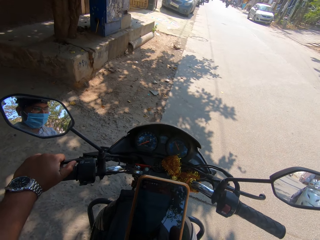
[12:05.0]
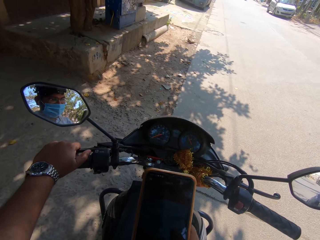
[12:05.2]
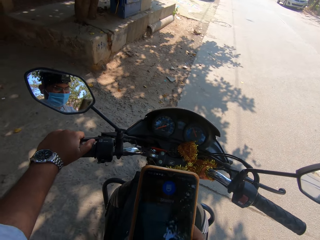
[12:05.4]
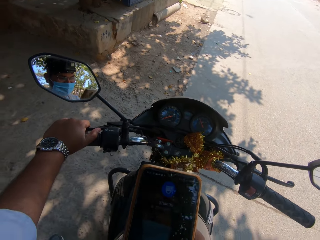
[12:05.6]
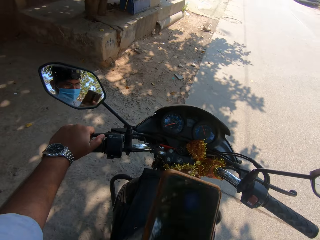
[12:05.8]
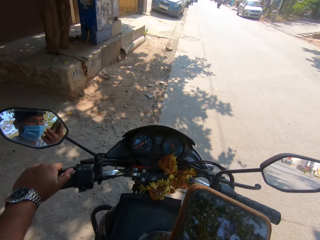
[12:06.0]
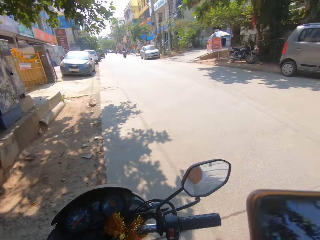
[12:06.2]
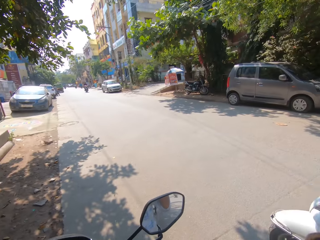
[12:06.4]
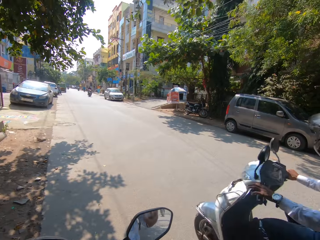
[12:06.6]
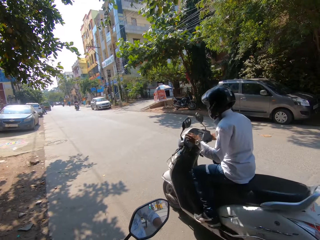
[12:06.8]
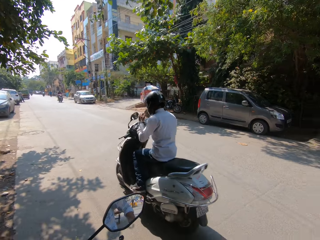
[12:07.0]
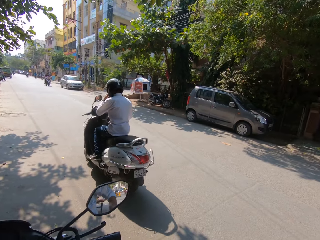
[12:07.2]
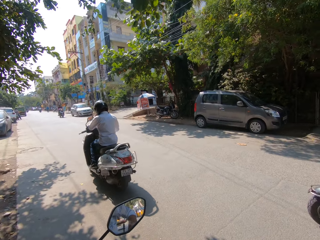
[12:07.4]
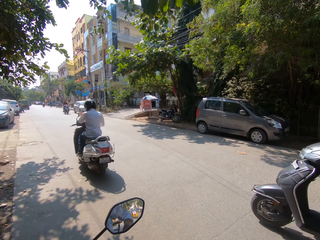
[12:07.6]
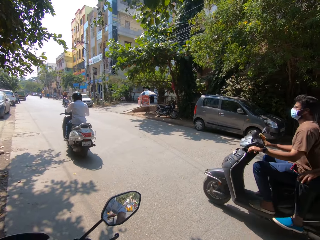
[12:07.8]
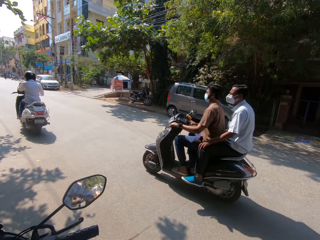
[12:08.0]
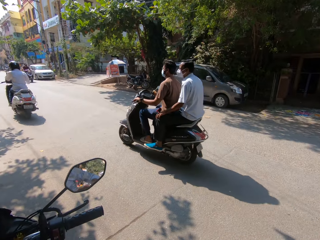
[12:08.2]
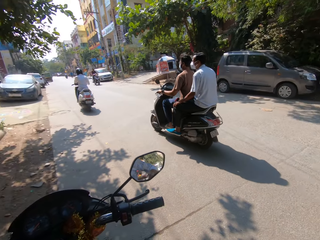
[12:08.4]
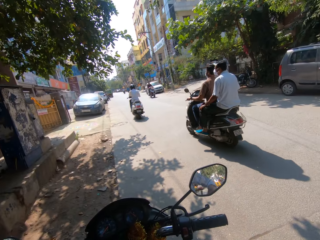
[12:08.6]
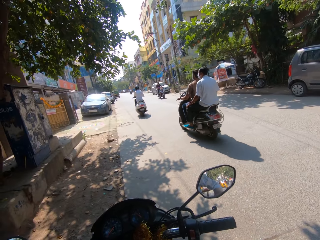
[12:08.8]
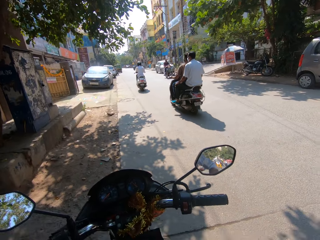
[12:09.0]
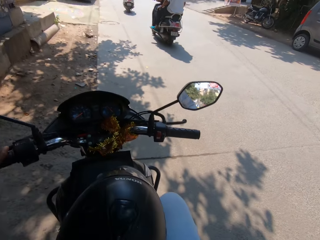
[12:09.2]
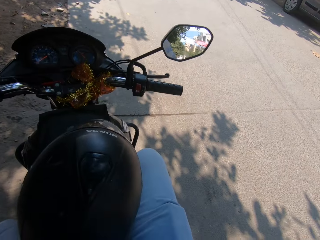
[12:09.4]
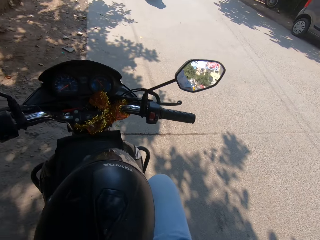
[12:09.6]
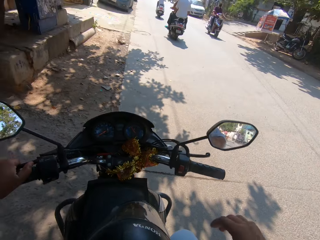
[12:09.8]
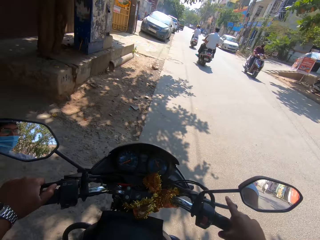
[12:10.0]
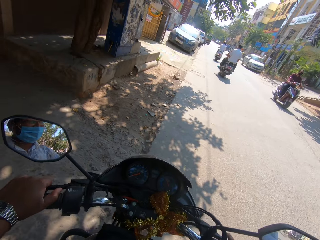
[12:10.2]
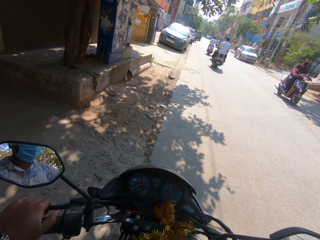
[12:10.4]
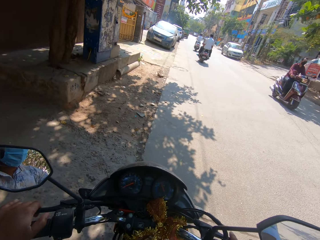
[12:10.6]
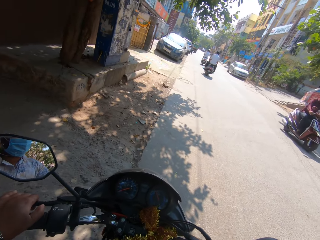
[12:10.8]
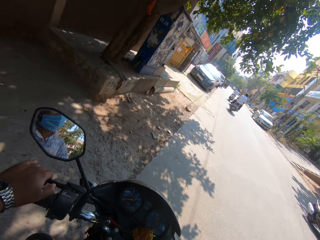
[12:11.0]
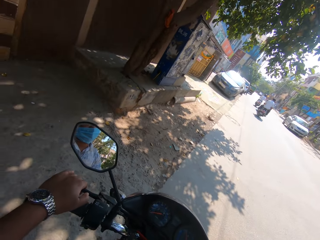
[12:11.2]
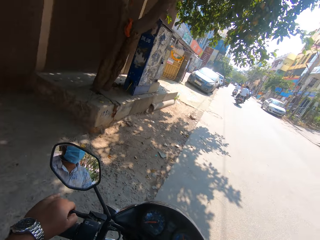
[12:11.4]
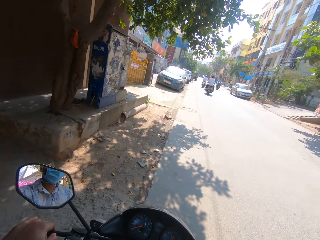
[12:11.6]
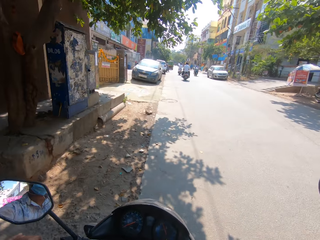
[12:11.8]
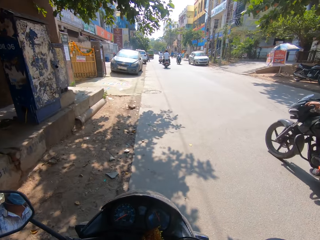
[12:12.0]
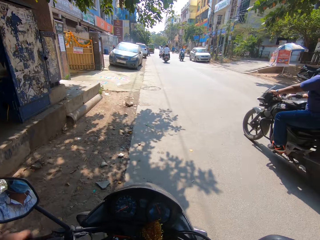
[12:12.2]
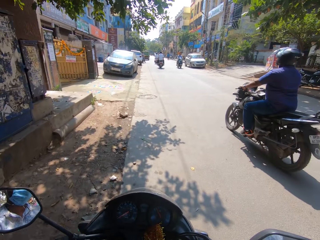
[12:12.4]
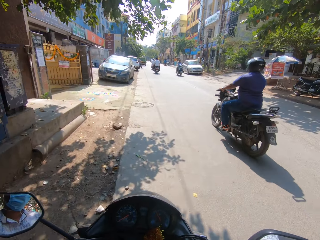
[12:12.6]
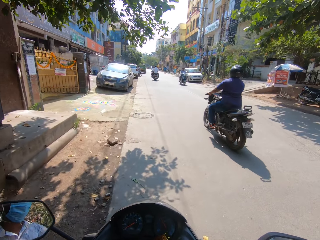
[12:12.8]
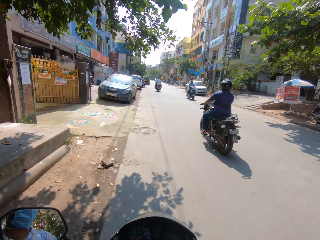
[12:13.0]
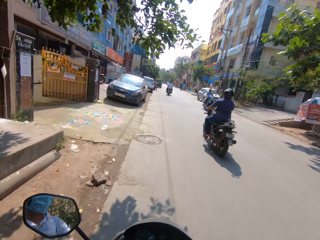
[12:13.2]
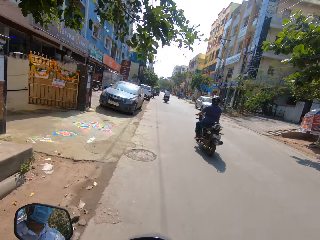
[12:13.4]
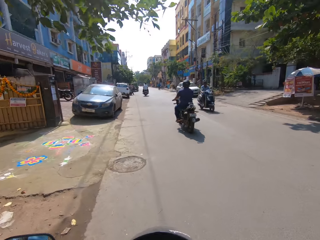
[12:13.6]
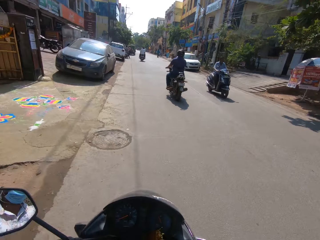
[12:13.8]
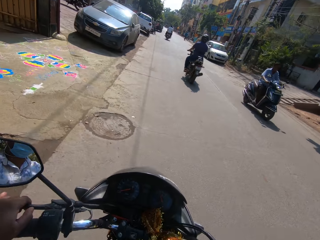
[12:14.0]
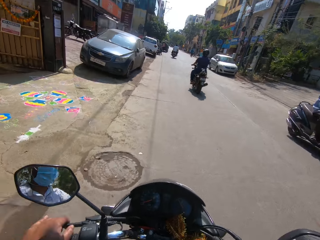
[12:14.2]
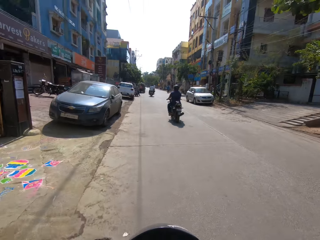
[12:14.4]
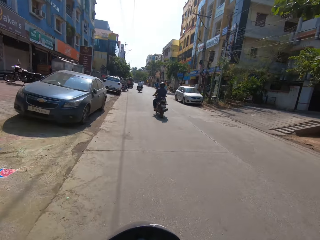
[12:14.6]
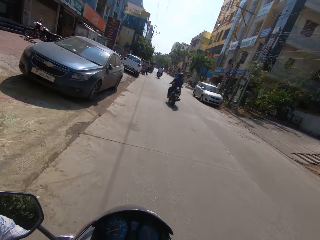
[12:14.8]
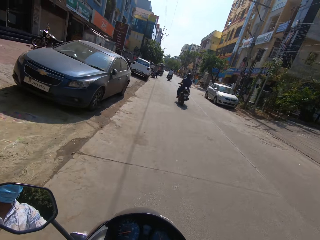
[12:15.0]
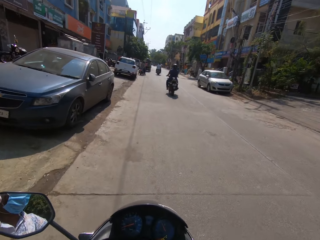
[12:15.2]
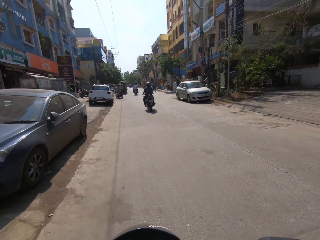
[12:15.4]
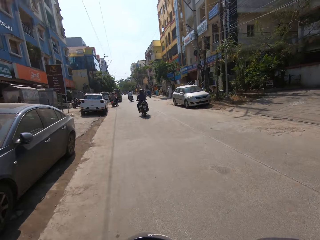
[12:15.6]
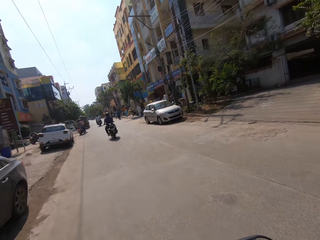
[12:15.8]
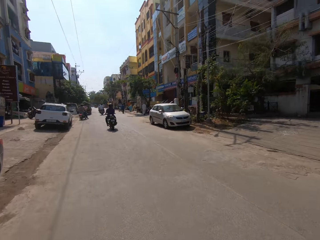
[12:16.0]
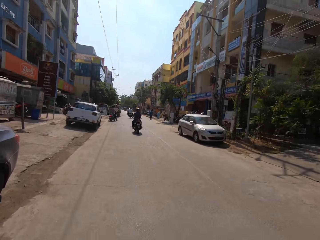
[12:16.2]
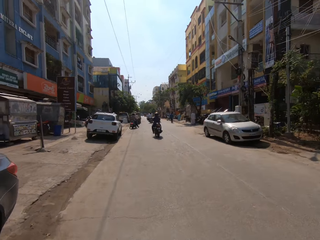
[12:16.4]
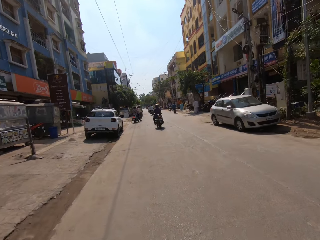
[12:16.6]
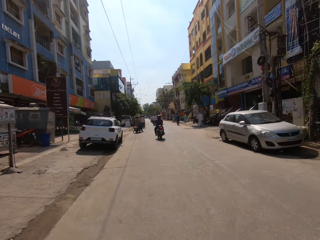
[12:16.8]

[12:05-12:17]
The camera wearer stares at a building. They ride a scooter.

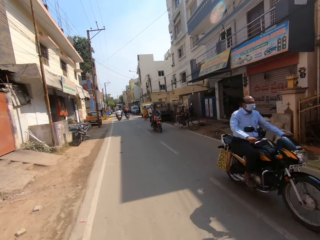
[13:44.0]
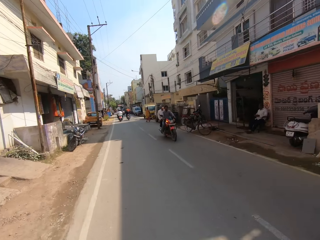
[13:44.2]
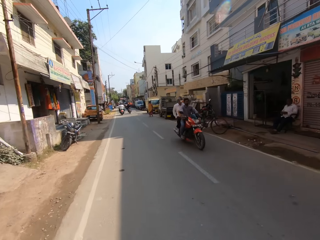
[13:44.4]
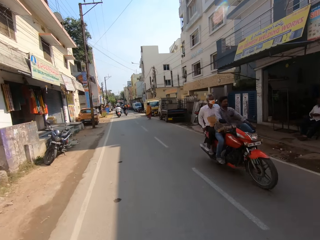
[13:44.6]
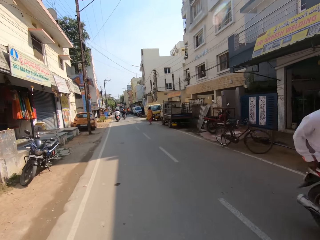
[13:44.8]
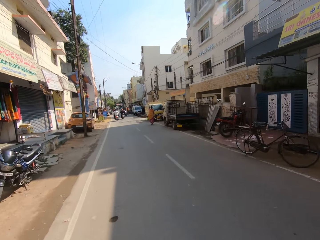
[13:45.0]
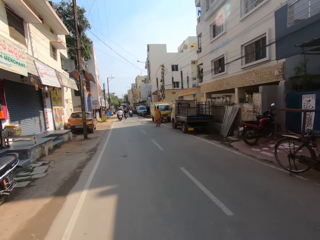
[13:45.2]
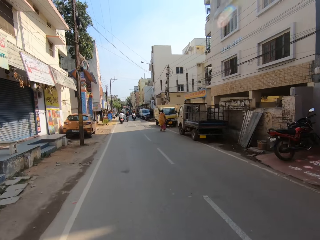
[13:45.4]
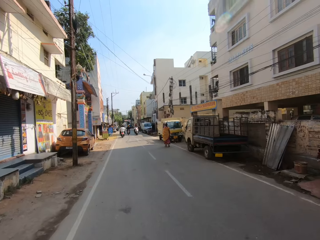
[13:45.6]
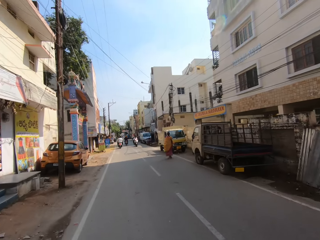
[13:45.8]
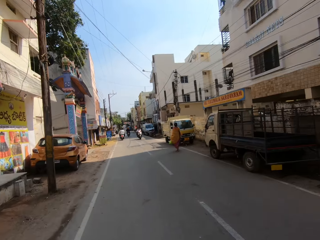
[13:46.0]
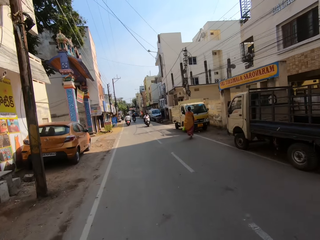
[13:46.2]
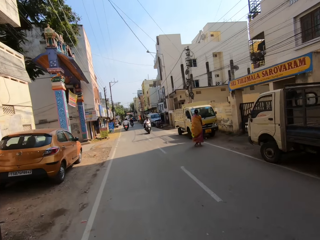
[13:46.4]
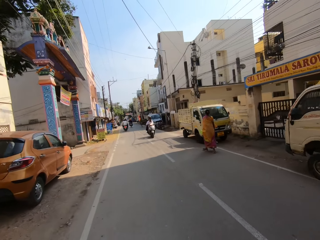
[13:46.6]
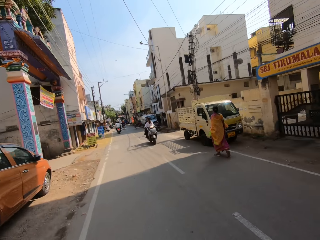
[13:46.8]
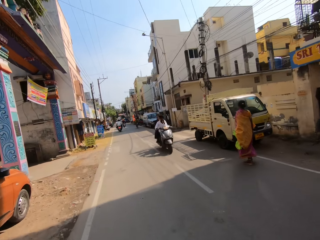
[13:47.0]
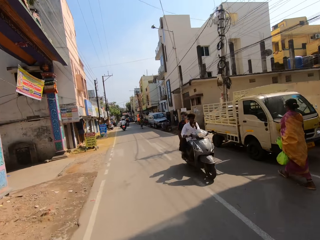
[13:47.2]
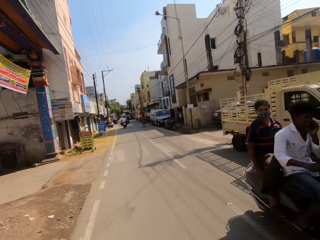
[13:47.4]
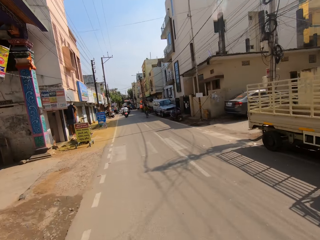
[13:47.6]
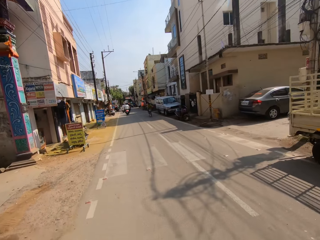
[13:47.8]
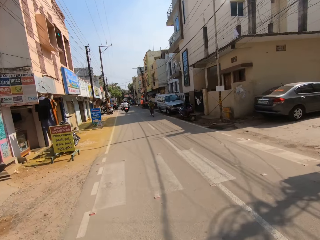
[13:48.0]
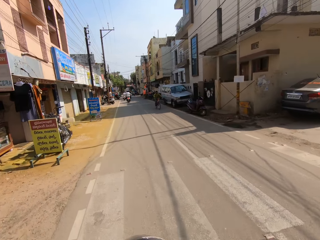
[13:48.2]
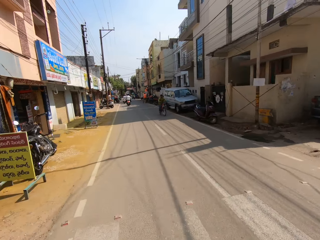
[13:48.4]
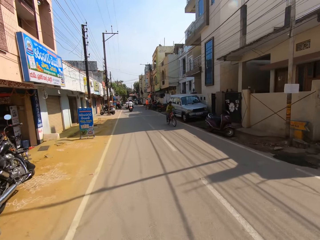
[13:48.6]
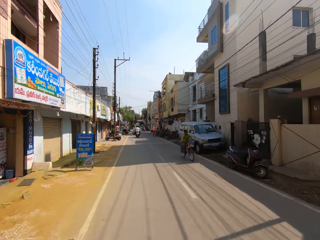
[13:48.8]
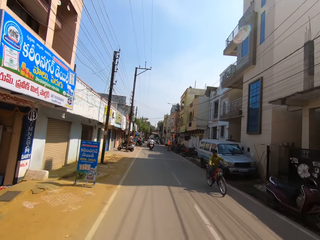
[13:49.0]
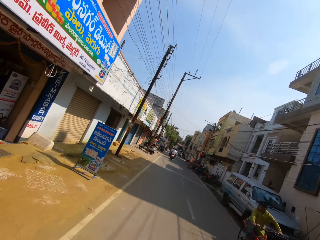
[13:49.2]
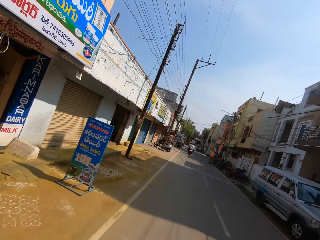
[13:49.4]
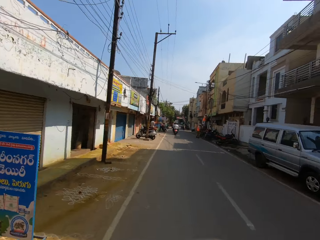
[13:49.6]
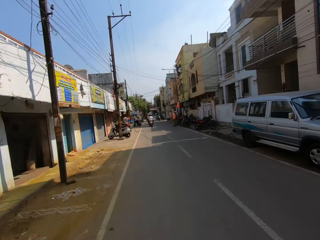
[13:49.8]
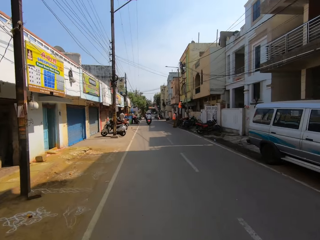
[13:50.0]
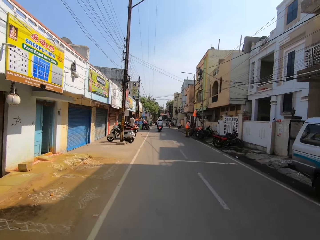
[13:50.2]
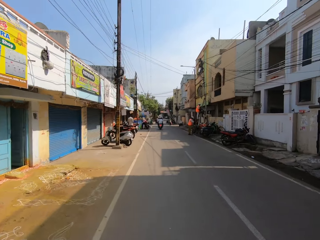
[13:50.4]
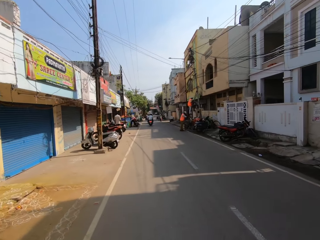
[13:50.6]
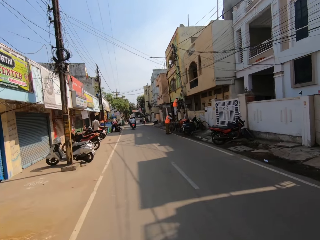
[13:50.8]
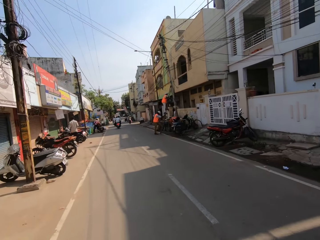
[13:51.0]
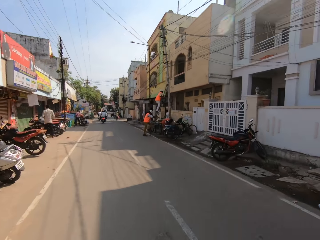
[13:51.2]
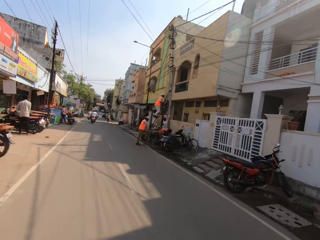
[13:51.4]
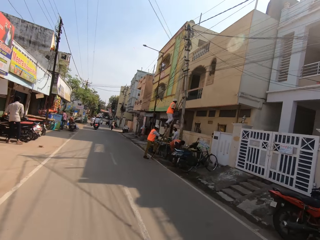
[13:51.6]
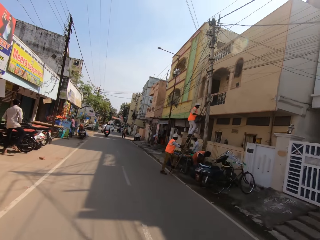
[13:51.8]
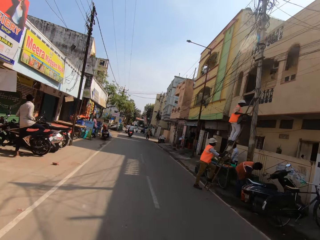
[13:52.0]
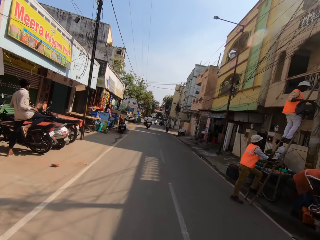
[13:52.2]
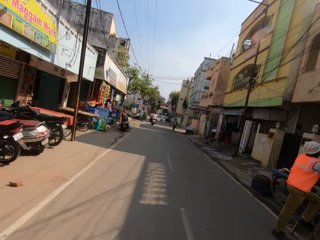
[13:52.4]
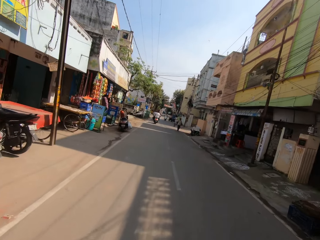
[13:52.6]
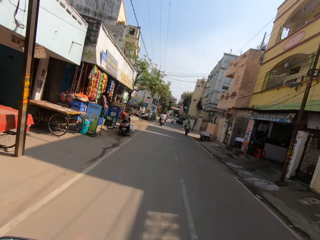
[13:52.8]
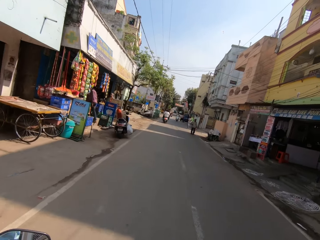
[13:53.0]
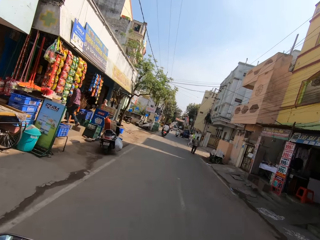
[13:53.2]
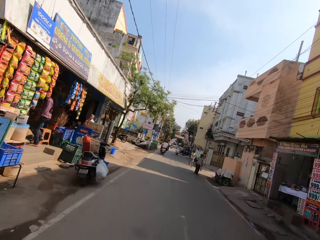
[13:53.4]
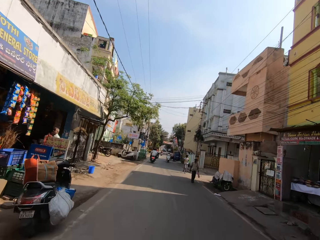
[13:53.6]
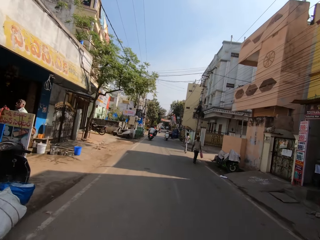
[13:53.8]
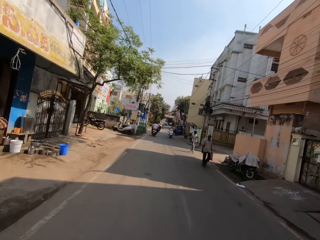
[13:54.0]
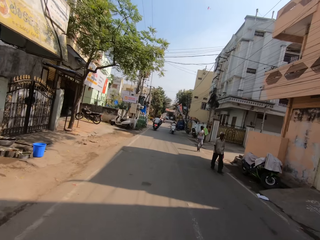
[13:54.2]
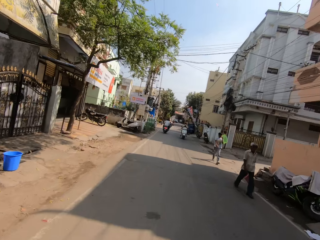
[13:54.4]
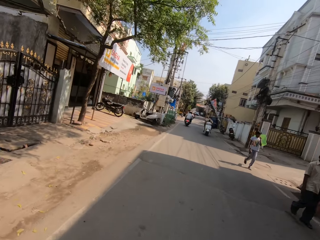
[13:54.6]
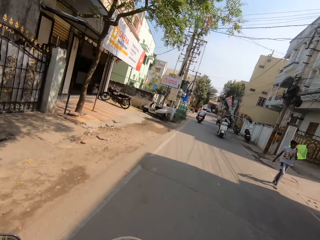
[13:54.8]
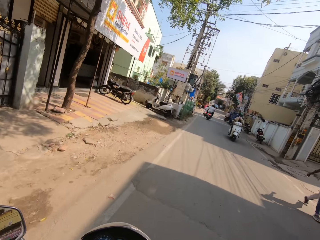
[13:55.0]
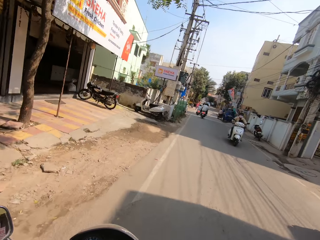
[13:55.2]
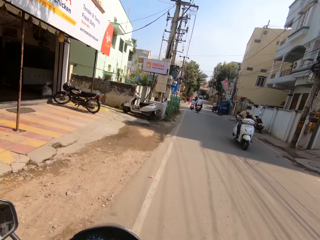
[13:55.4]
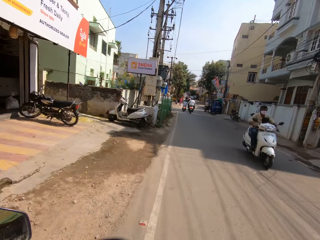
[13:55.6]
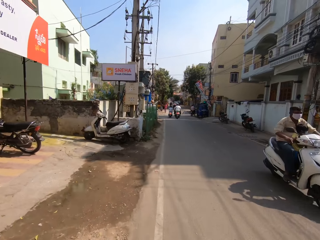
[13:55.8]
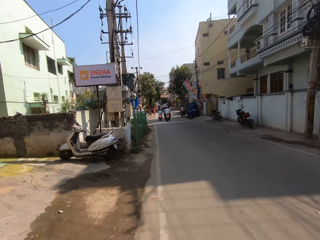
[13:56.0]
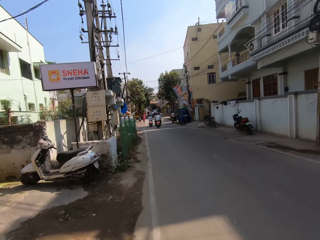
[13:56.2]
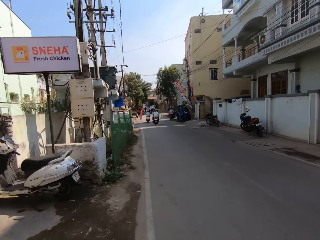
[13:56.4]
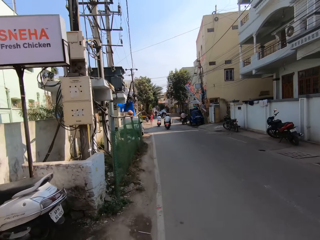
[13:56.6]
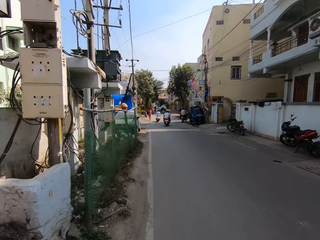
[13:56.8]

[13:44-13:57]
The camera wearer rides a motorcycle along a tarmac road and talks with a person. They ride the motorcycle along the tarmac road and talk with the person. They ride the motorcycle along the tarmac road. The person talks.
